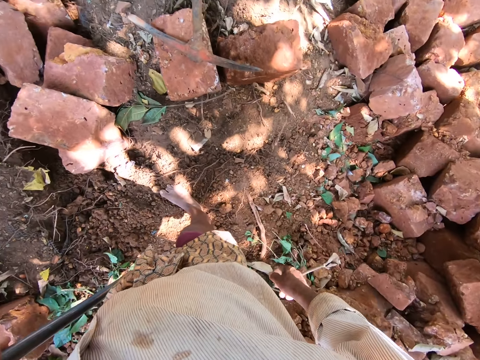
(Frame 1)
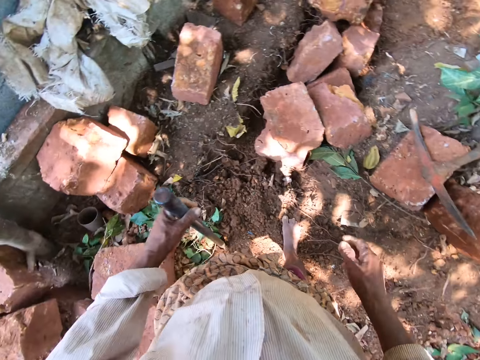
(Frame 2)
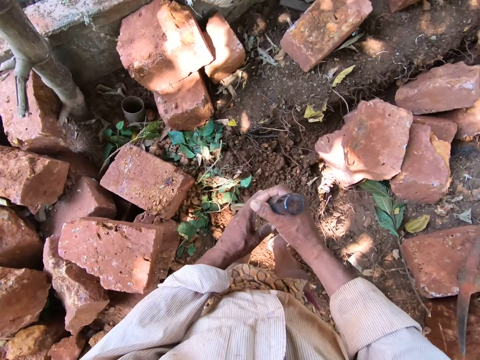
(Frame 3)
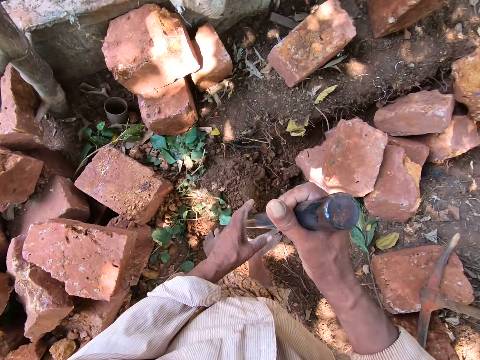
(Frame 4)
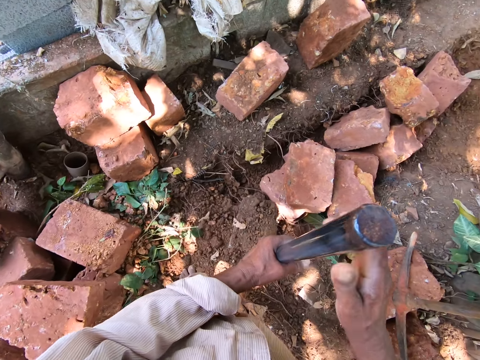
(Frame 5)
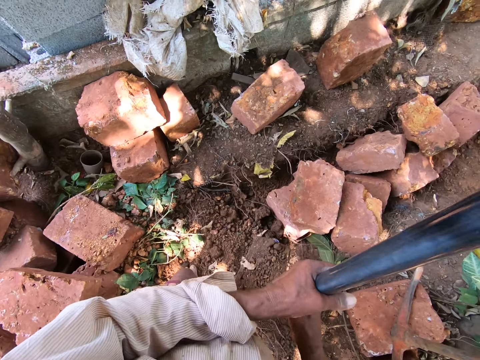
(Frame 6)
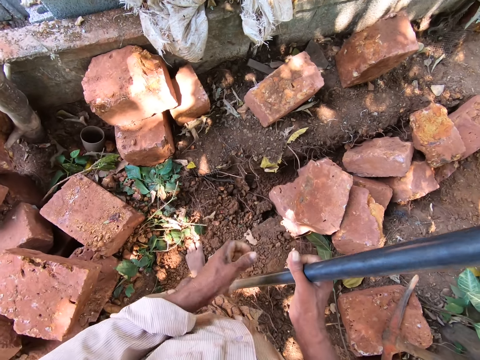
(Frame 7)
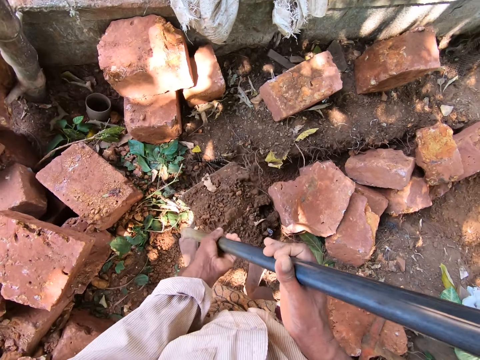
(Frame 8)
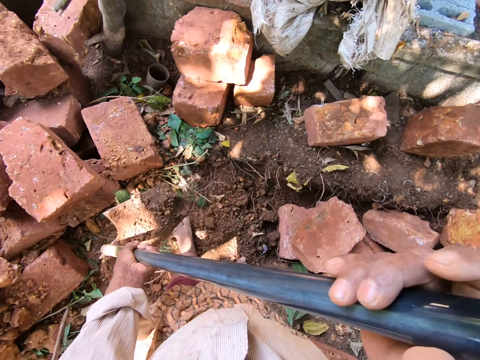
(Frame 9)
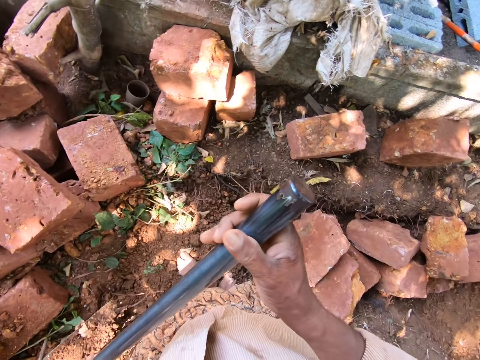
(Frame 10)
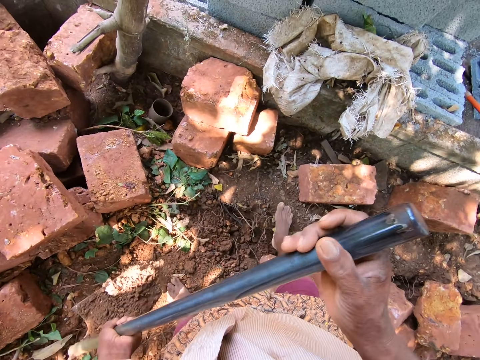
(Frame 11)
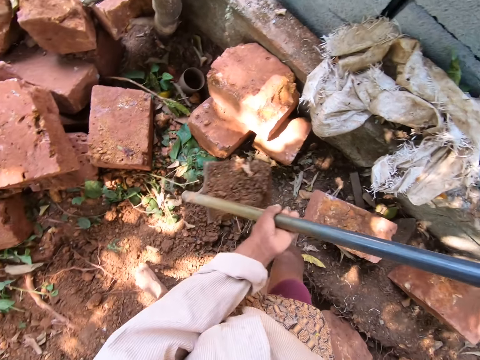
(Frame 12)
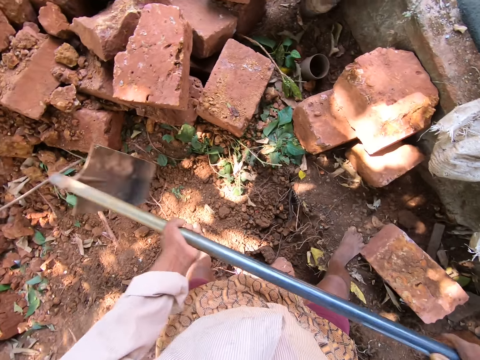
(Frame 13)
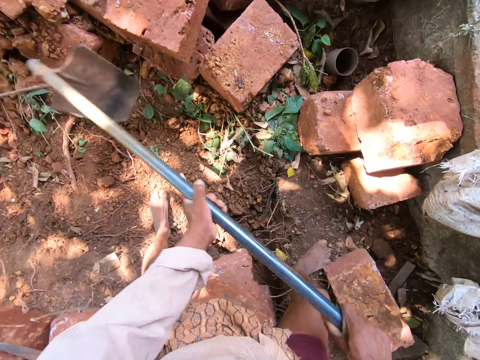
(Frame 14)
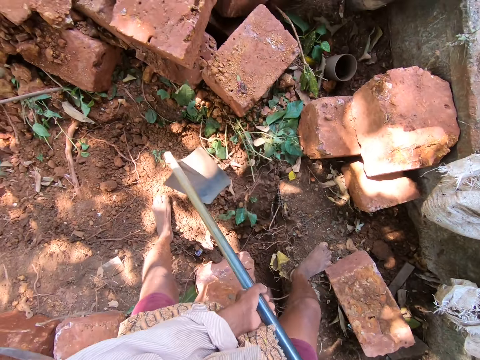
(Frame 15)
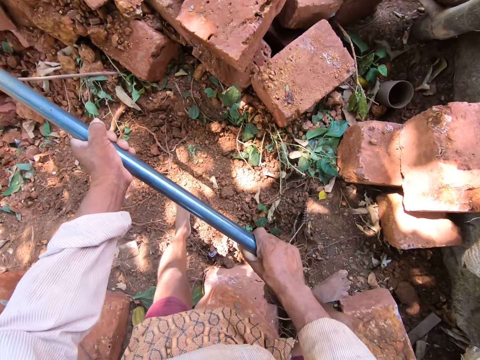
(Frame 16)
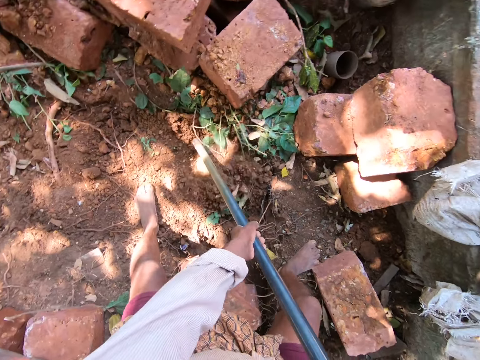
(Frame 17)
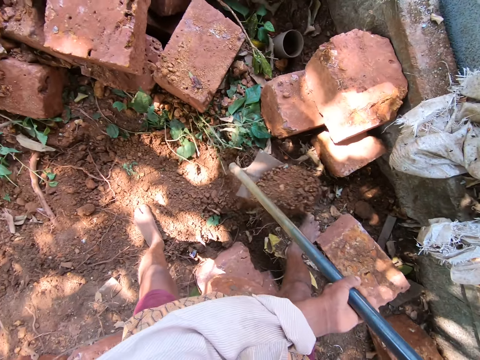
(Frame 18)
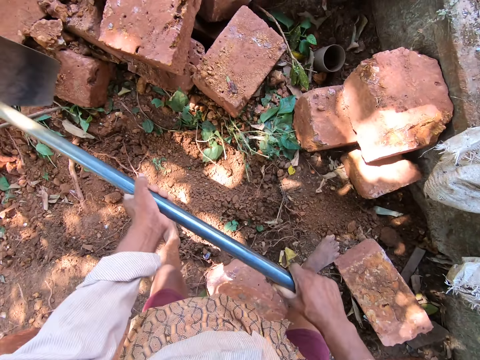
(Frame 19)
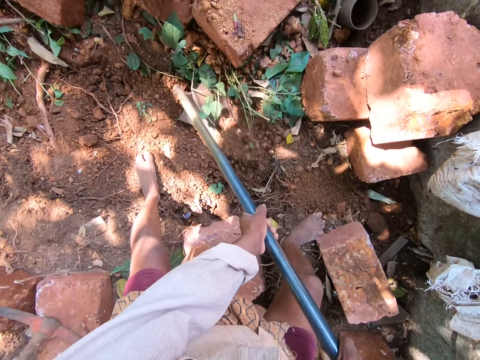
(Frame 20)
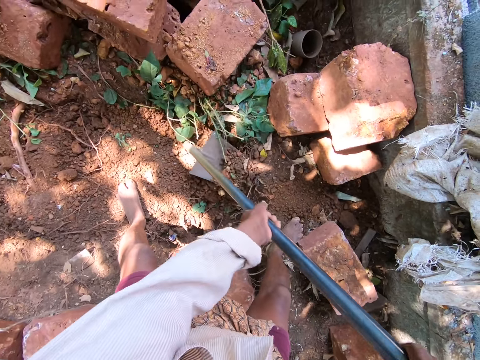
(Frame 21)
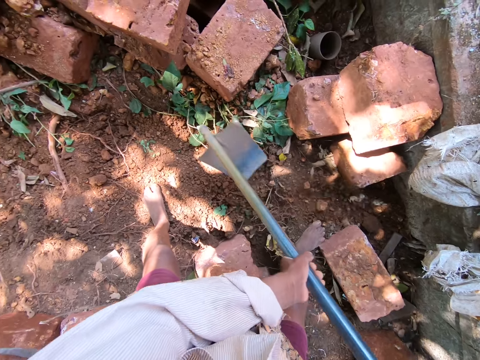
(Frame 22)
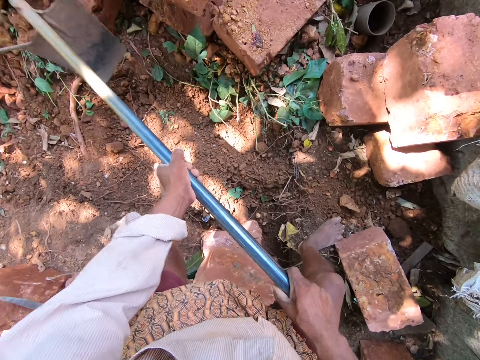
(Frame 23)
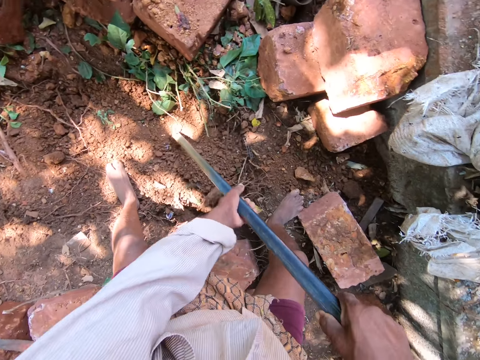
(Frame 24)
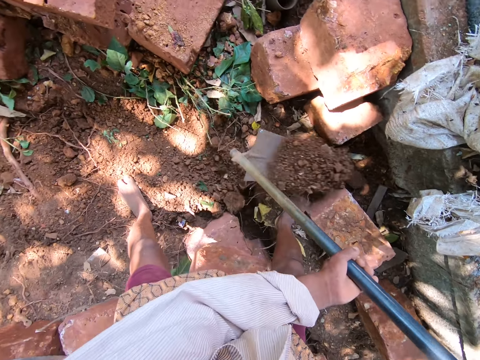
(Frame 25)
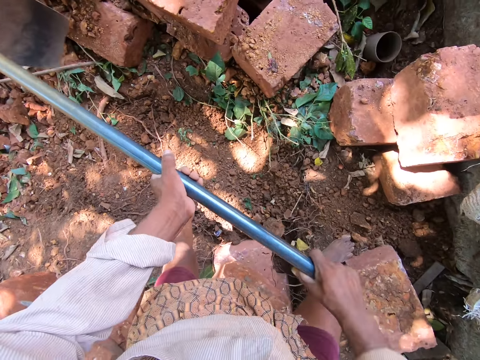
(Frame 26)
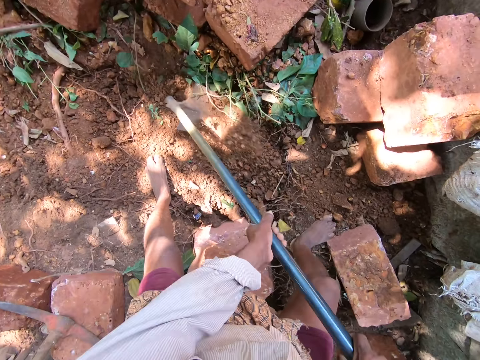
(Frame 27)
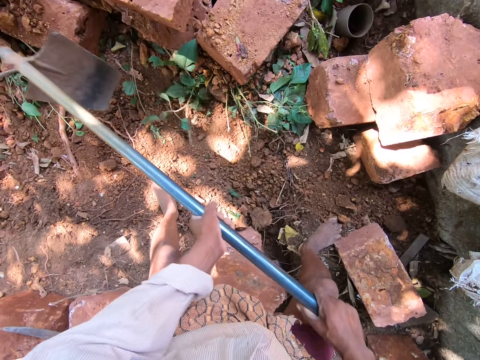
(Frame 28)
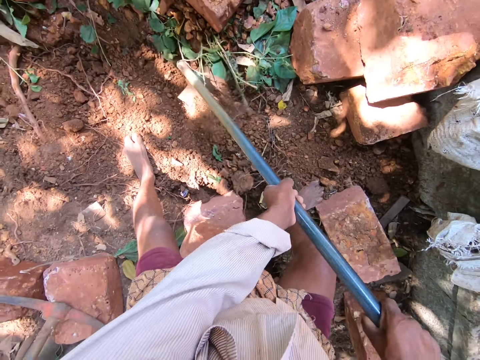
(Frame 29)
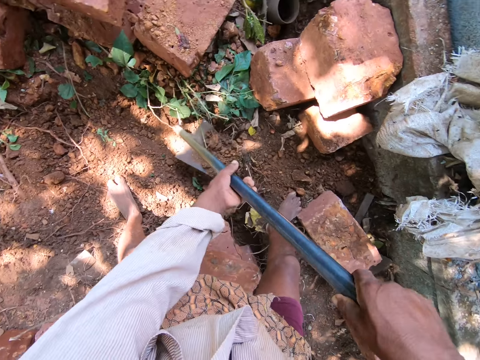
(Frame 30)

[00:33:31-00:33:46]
The camera wearer passes the hoe to his right hand. He lifts the hoe from the ground with his right hand. He holds the hoe with his hands. He holds the hoe with his left hand. He holds the hoe with his right hand. He holds the hoe with his hands. He throws the soil. He pours the sand in the hoe on the ground with his hands. He digs the ground with the hoe in his hands. He packs the sand from the ground with the hoe in his hands. He pours the sand in the hoe on the ground with his hands. He packs the sand from the ground with the hoe in his hands. He pours the sand in the hoe on the ground with his hands. He packs the sand from the ground with the hoe in his hands. He pours the sand in the hoe on the ground with his hands. He digs the ground with the hoe in his hands. He packs the sand from the ground with the hoe in his hands.

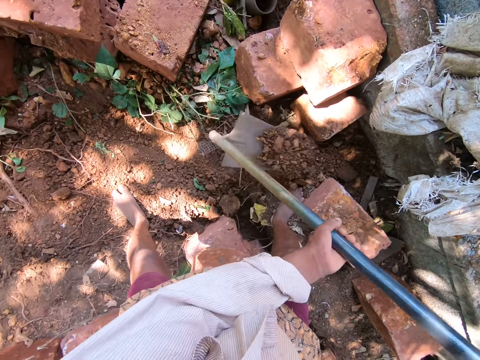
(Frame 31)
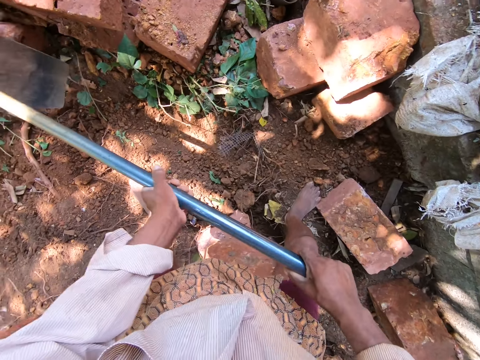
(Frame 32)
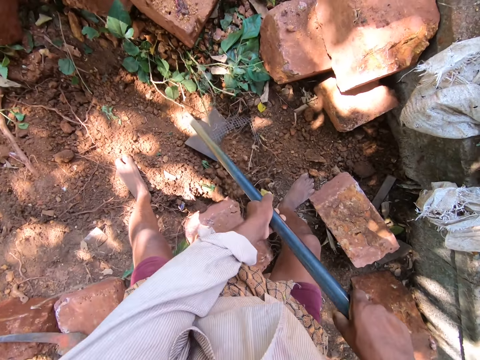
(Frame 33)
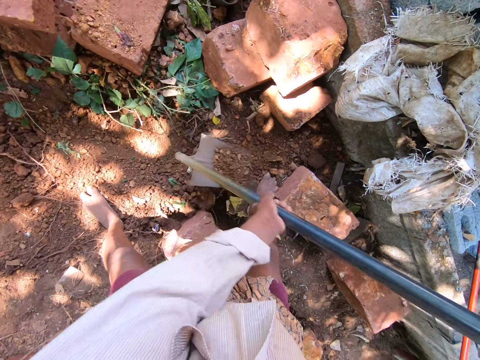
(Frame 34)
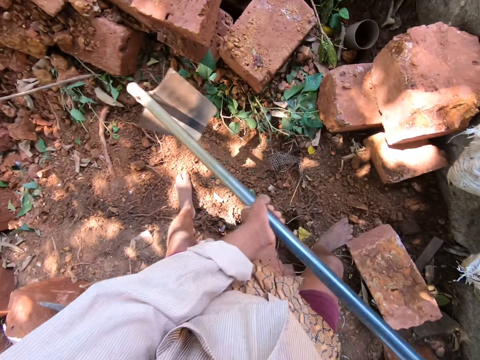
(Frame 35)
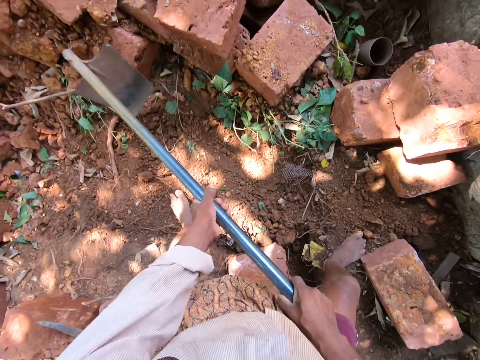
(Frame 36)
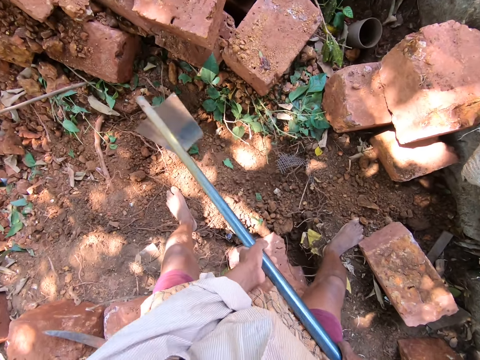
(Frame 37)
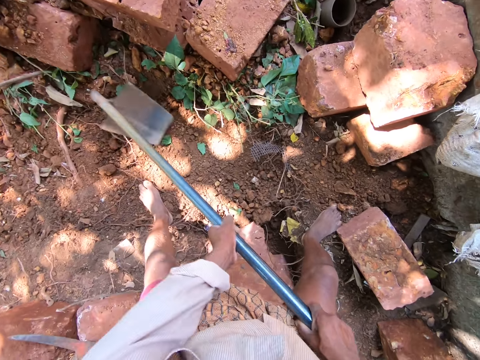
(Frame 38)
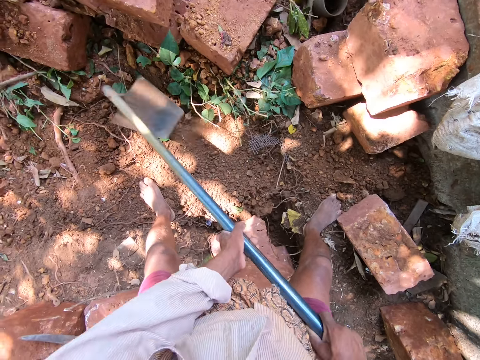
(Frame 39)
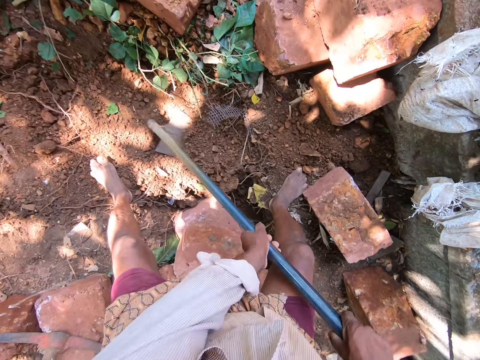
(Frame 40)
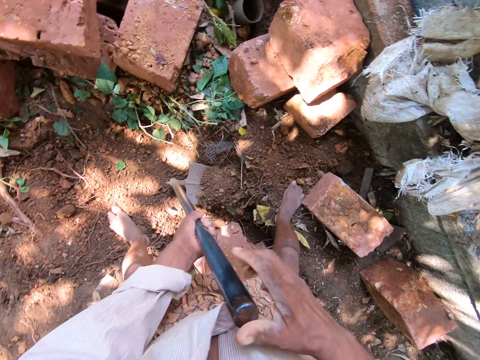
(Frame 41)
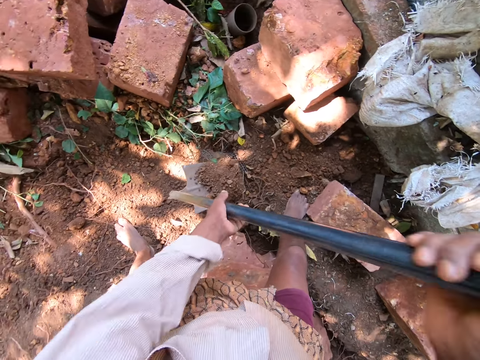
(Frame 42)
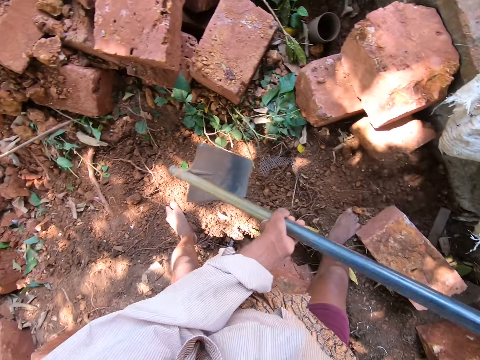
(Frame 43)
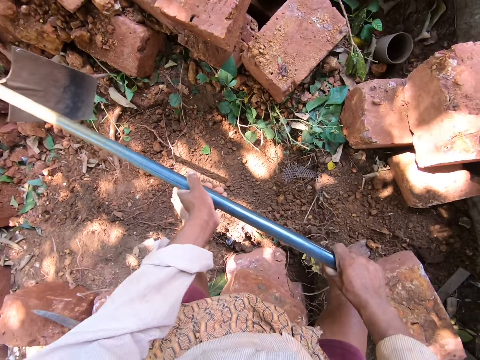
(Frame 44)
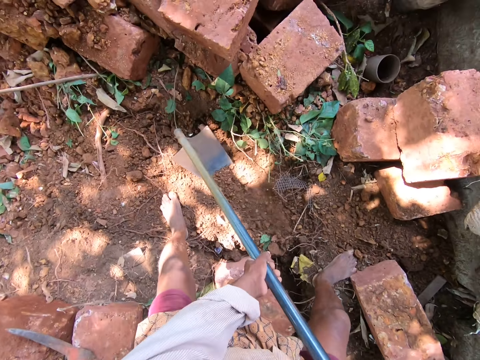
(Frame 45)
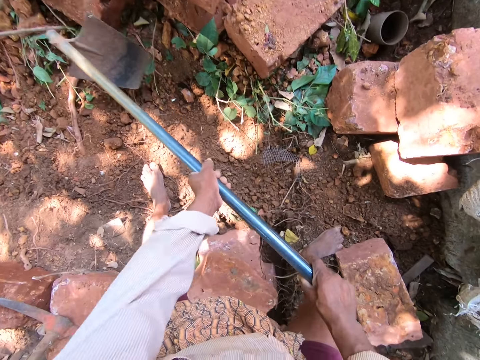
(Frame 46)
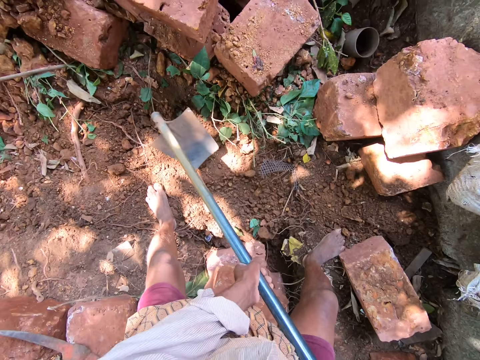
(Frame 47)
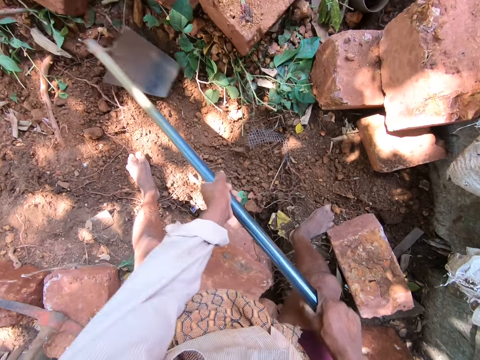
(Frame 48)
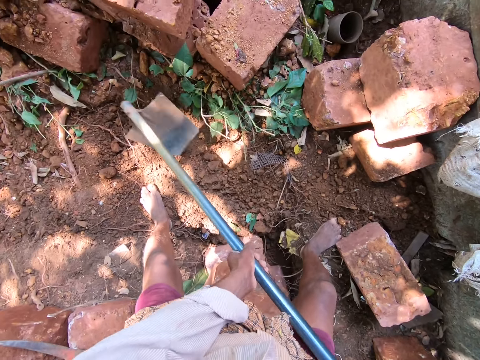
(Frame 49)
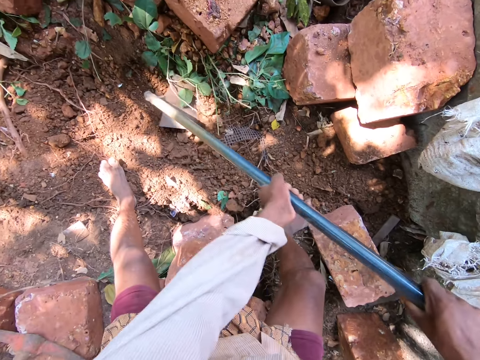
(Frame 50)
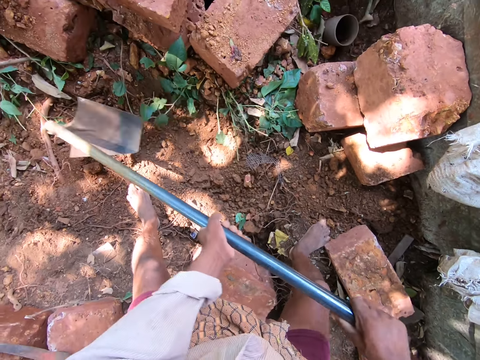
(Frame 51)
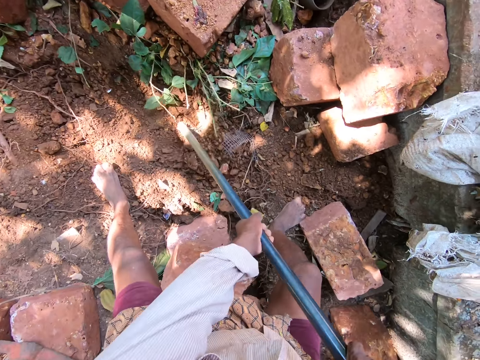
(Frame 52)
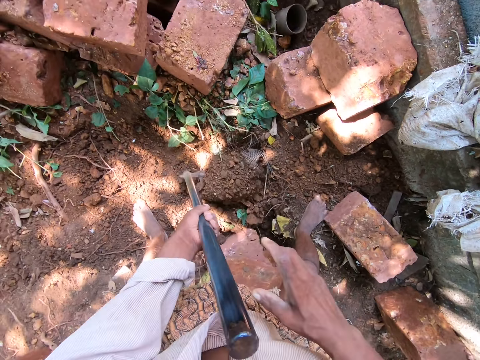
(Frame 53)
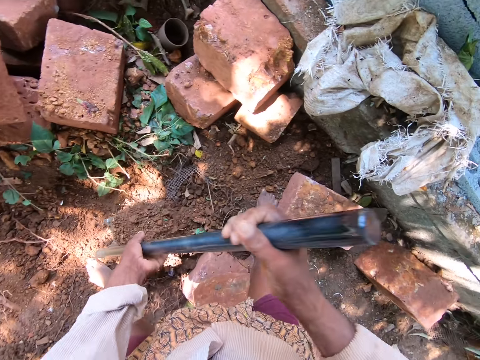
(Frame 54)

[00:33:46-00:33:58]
The camera wearer pours the sand in the hoe on the ground with his hands. He packs the sand from the ground with the hoe in his hands. He pours the sand in the hoe on the ground with his hands. He digs the ground with the hoe in his hands. He packs the sand from the ground with the hoe in his hands. He lifts the hoe from the ground with his hands. He pours the sand in the hoe on the ground with his hands. He digs the ground with the hoe in his hands. He packs the sand from the ground with the hoe in his hands. He lifts the hoe from the ground with his hands.
